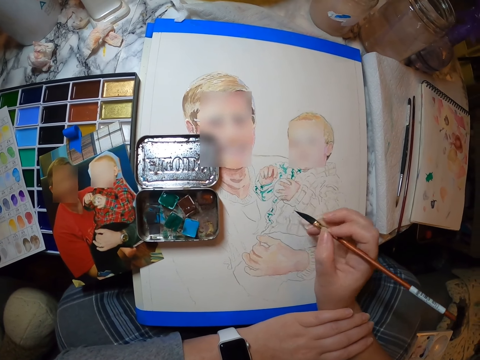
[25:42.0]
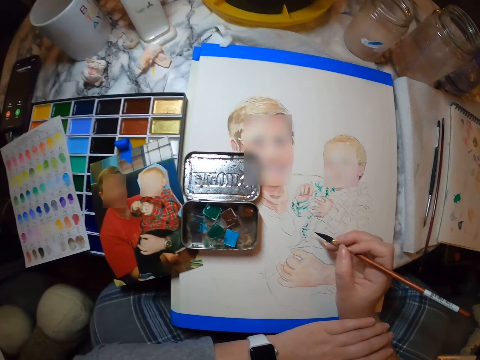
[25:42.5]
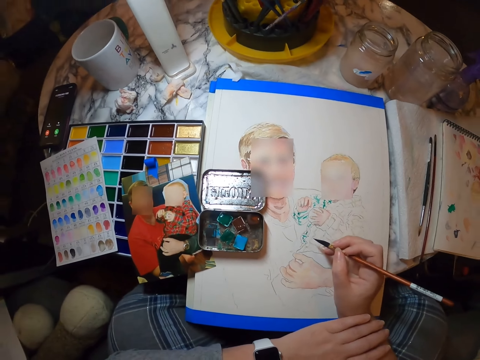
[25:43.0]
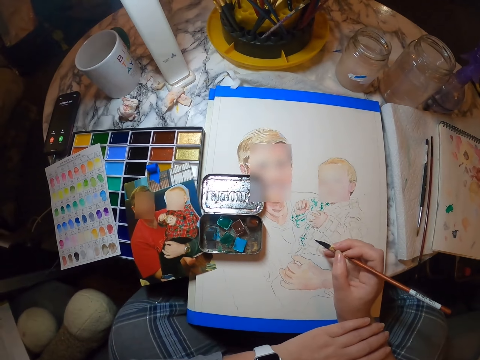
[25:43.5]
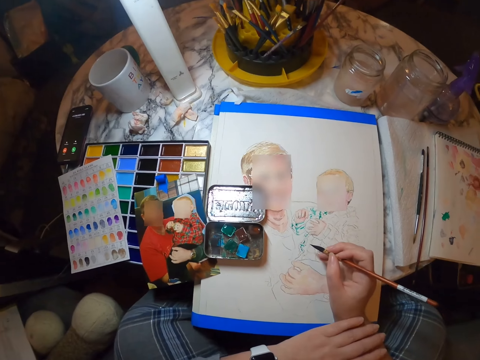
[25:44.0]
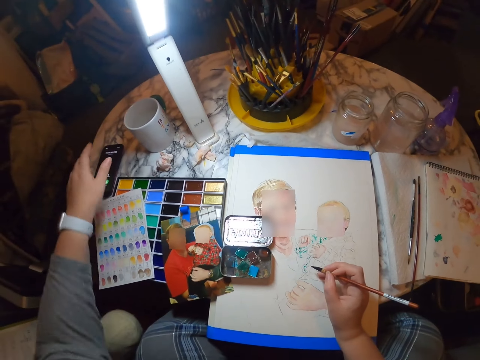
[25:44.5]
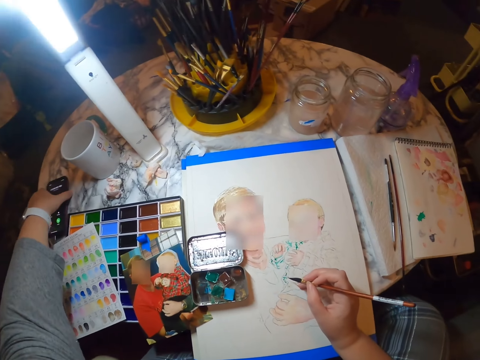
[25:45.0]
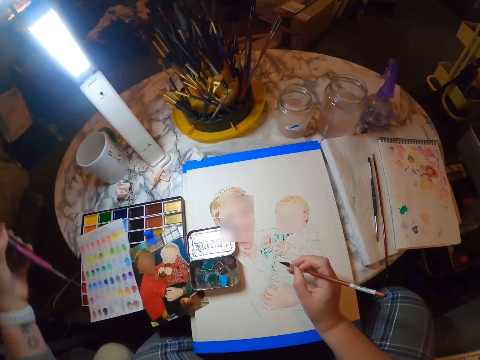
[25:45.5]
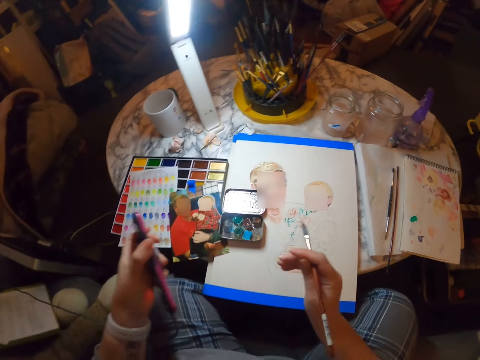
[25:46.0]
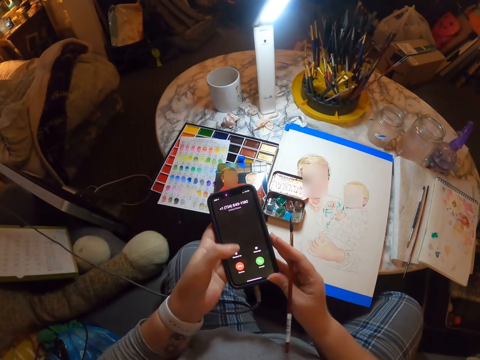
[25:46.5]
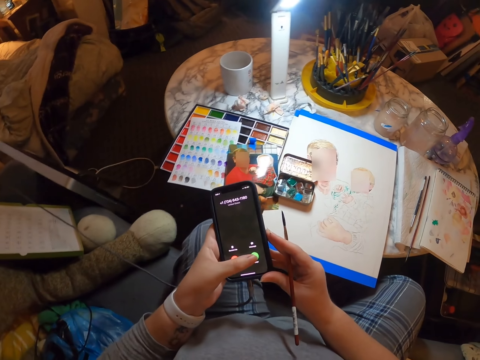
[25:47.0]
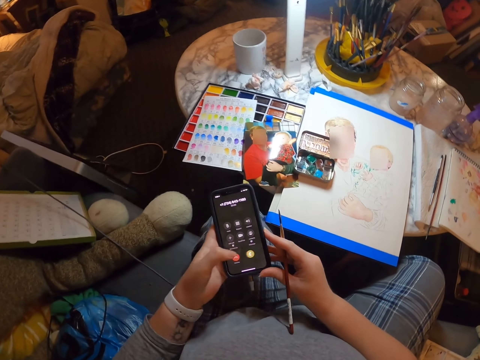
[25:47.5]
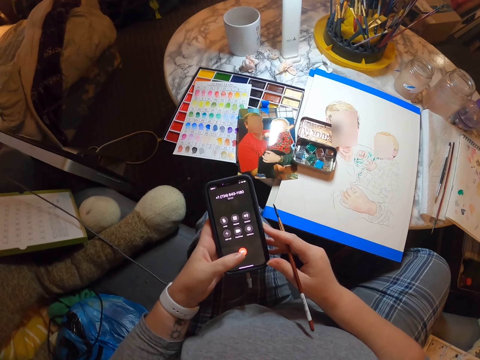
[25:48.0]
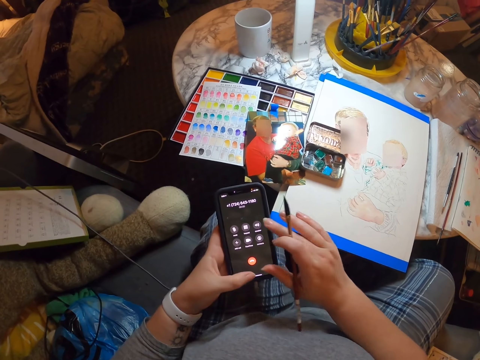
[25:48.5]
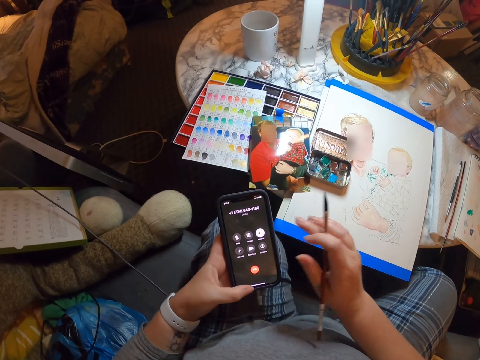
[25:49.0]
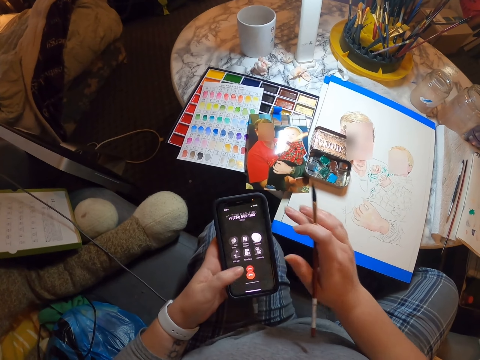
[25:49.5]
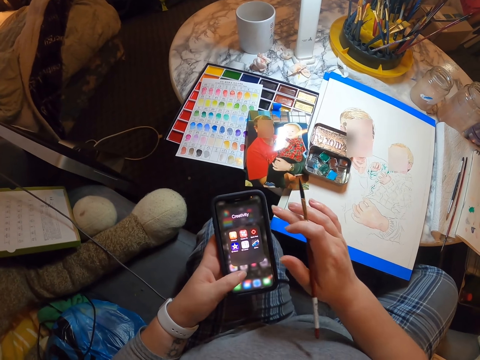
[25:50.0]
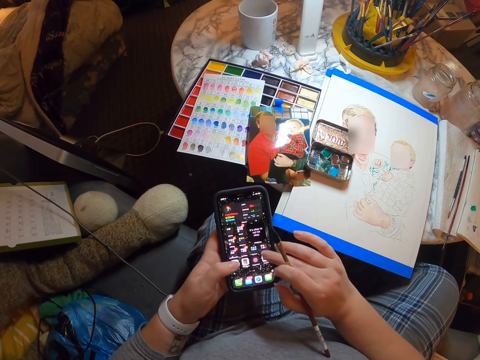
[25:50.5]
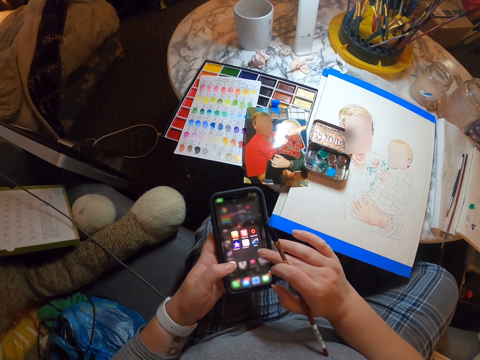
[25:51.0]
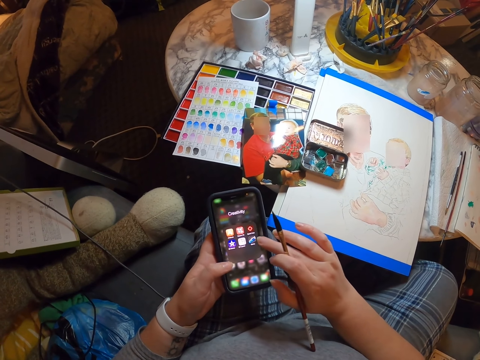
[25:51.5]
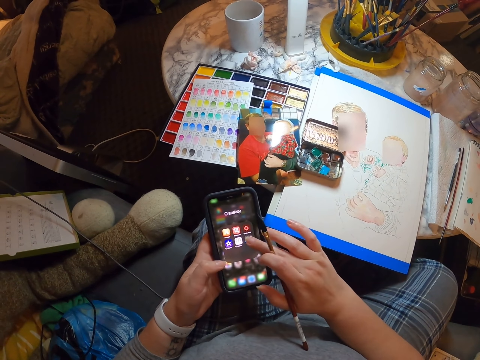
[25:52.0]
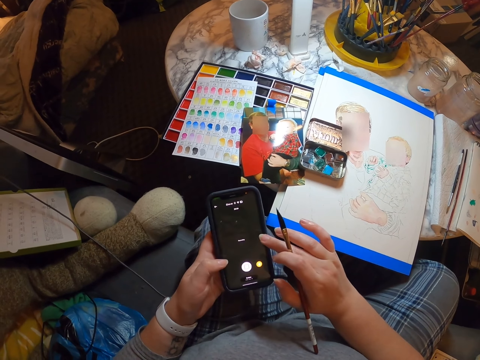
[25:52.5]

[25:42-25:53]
The camera wearer picks up the cellphone or phone on top of the table. They touch the cellphone and operate the phone.
